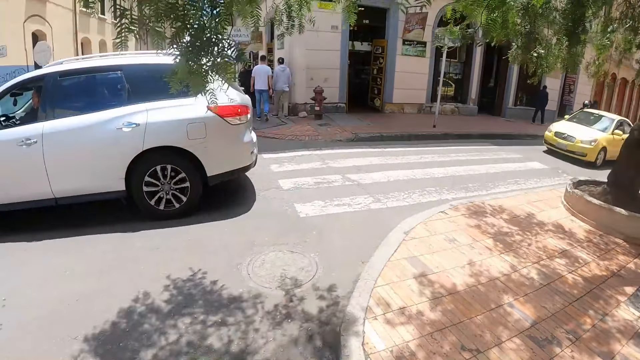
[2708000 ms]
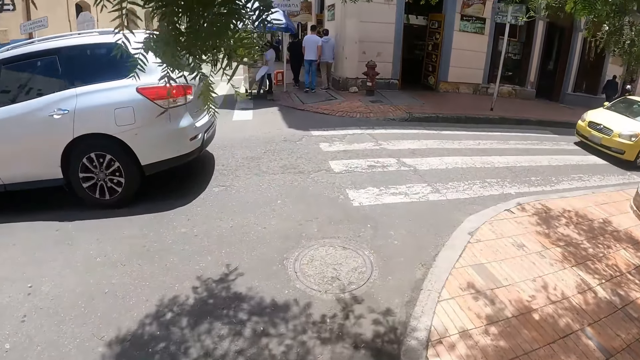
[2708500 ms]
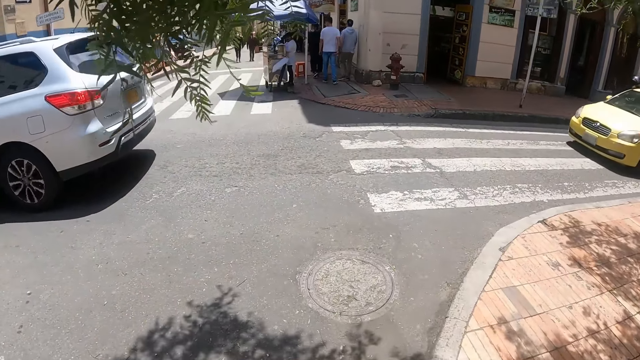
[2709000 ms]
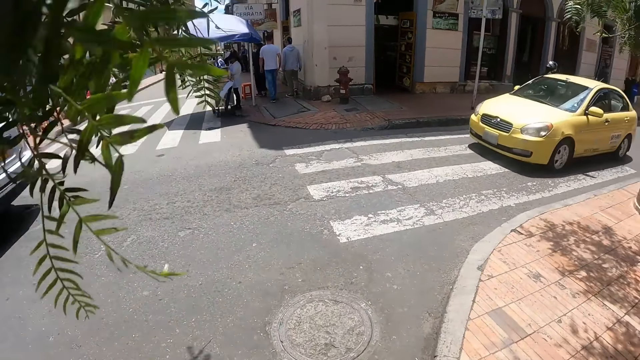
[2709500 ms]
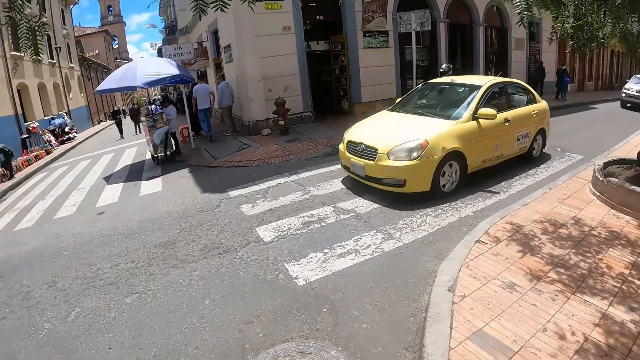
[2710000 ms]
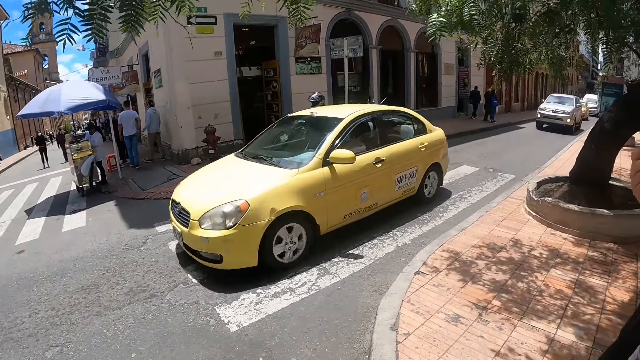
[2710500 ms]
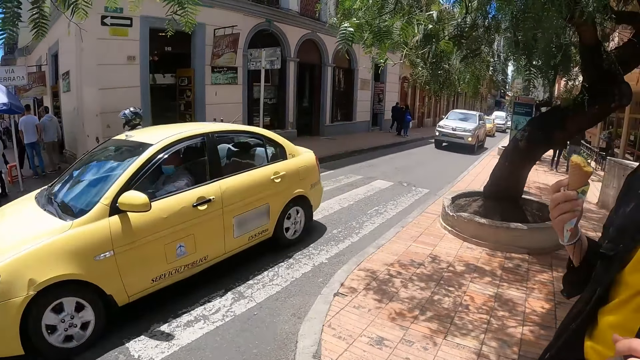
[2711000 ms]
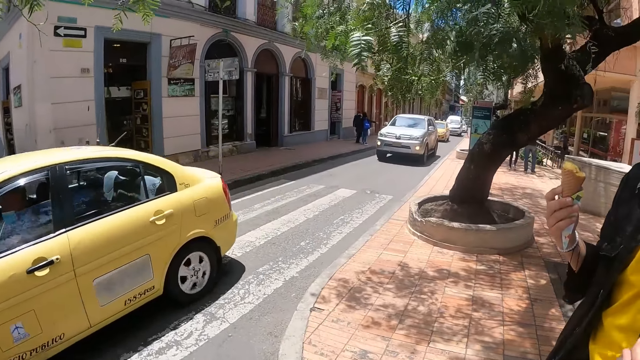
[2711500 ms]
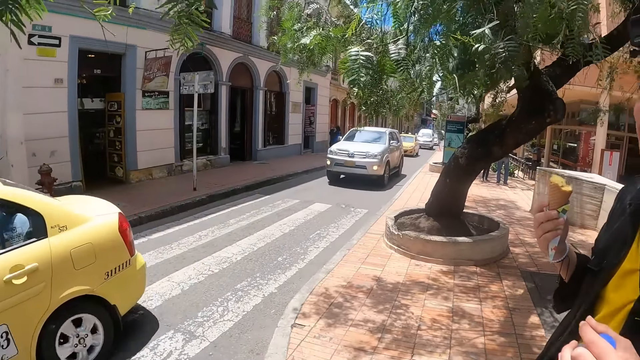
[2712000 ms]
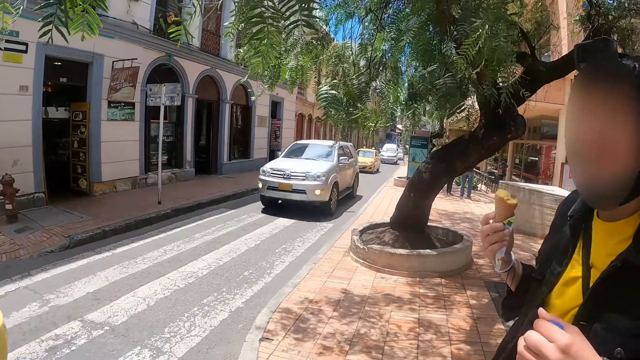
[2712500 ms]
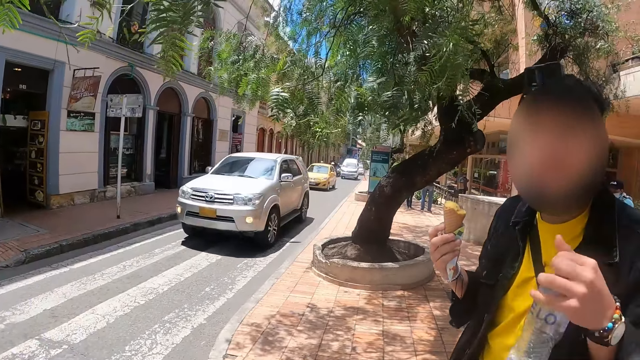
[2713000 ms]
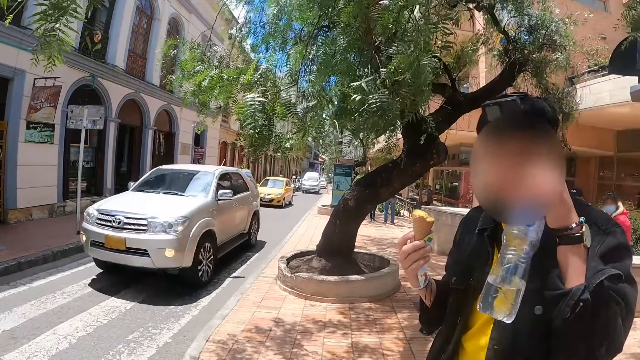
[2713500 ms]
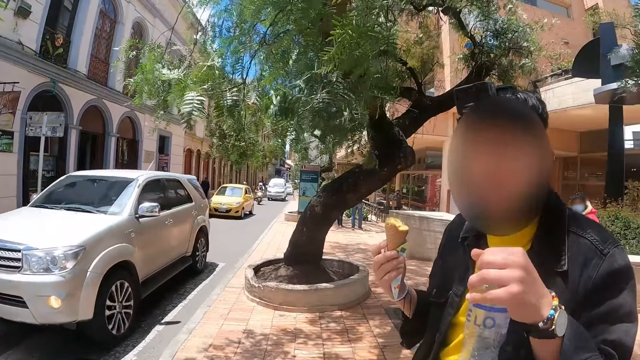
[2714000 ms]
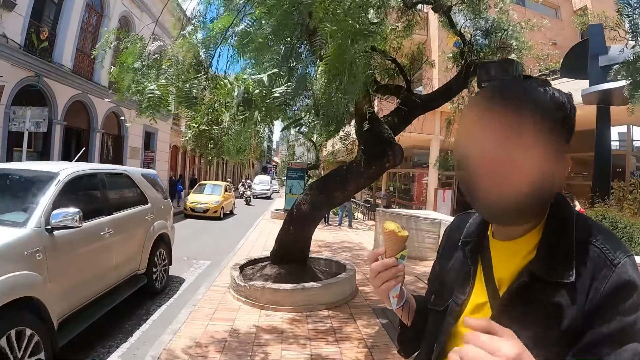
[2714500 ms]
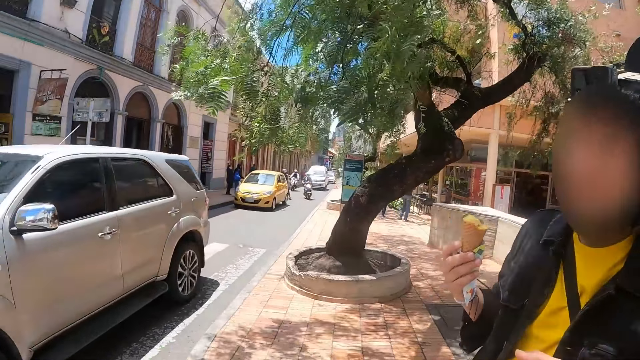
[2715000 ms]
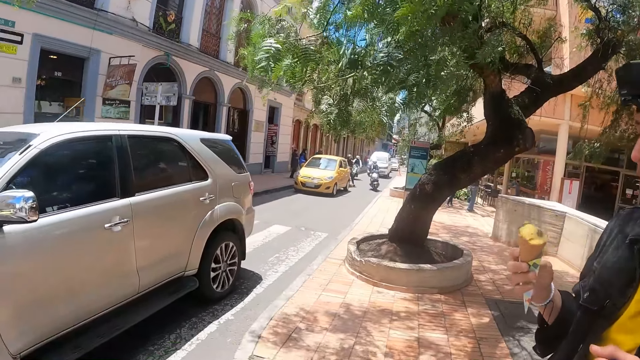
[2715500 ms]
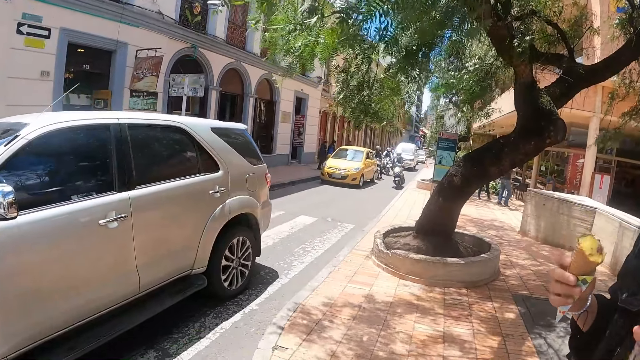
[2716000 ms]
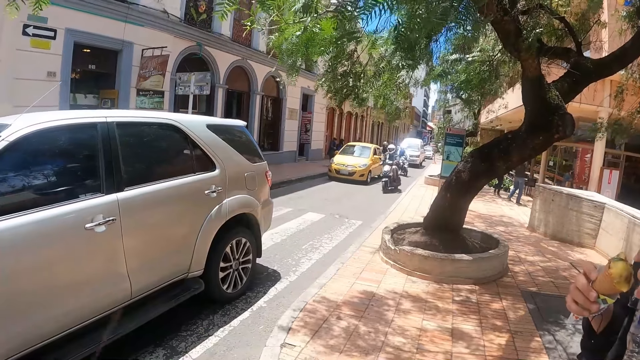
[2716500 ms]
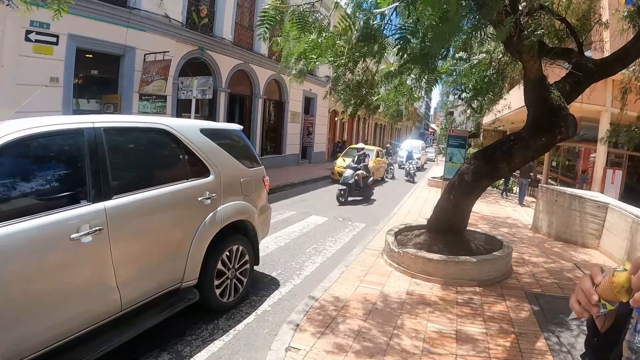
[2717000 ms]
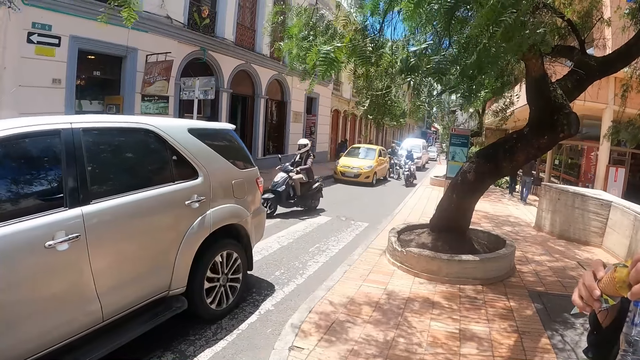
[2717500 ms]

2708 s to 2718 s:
The camera wearer stands on the road. A man stands on the road. The camera wearer interacts with the man. The man touches the face.

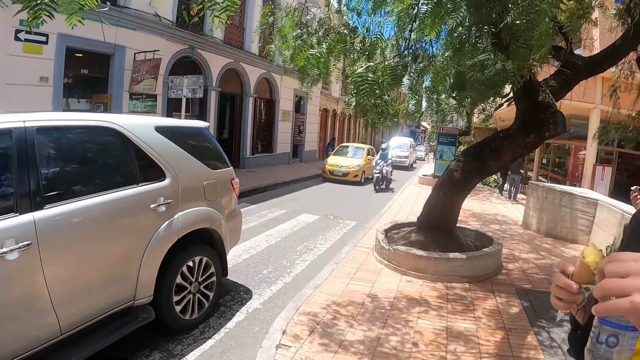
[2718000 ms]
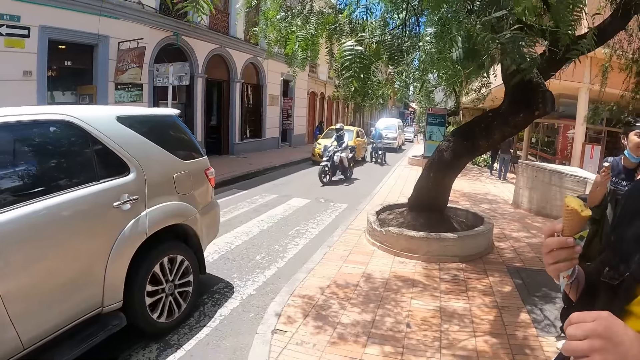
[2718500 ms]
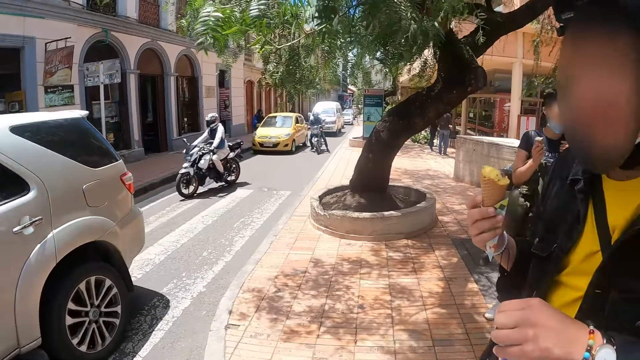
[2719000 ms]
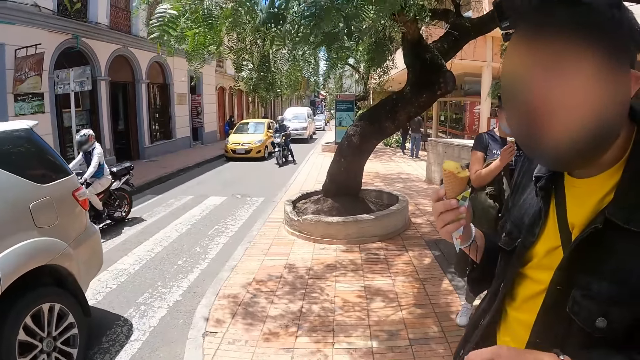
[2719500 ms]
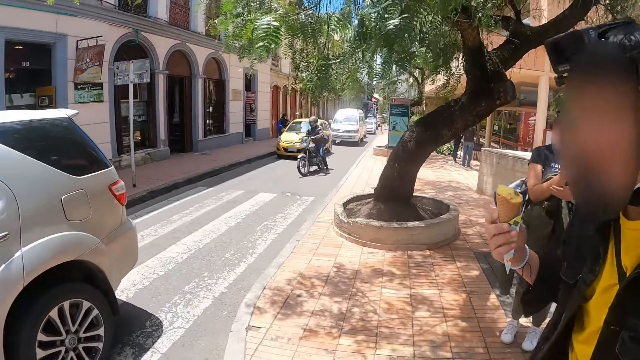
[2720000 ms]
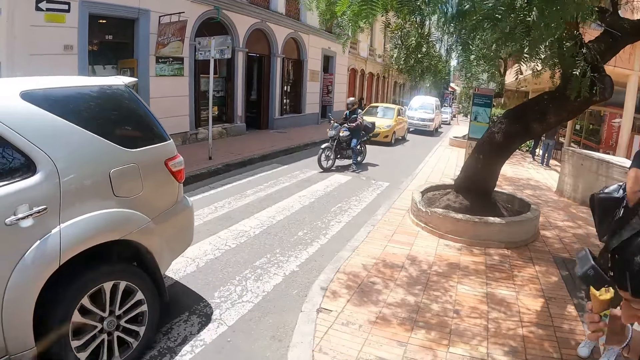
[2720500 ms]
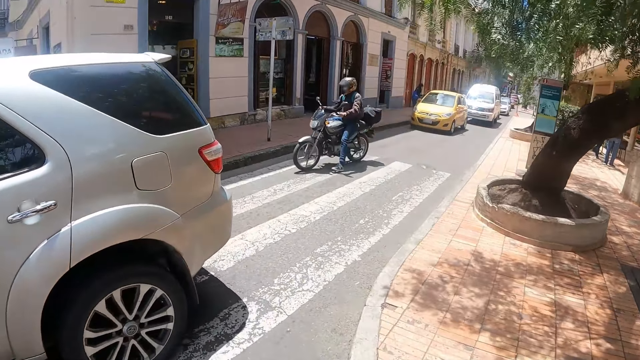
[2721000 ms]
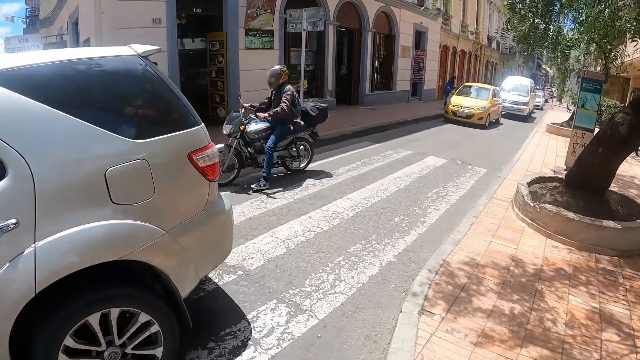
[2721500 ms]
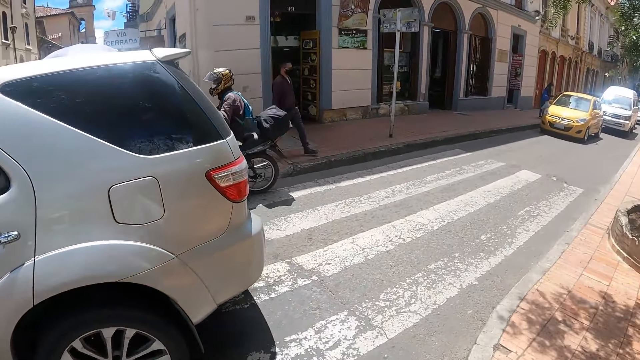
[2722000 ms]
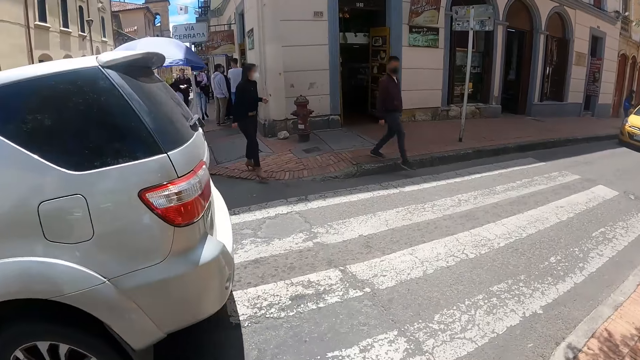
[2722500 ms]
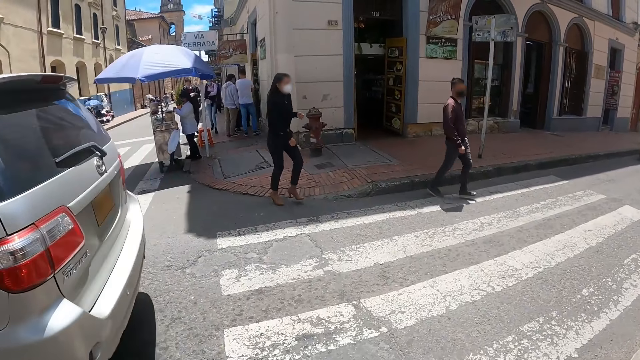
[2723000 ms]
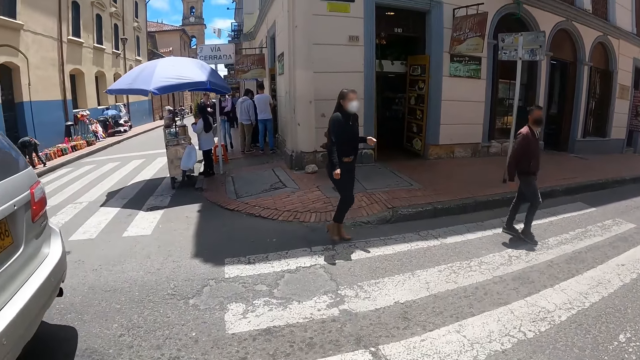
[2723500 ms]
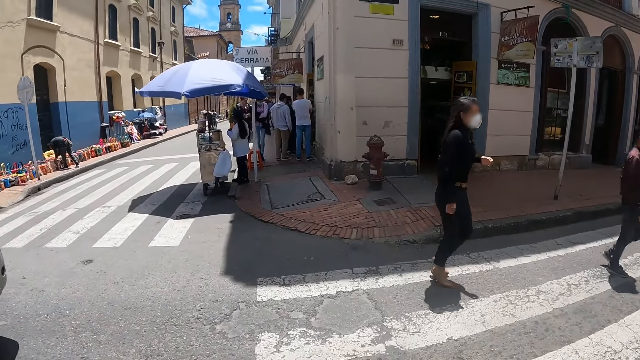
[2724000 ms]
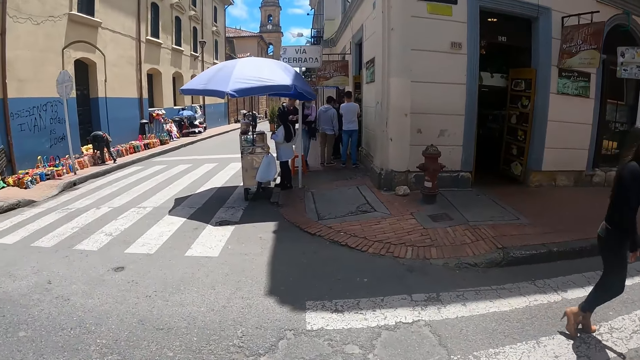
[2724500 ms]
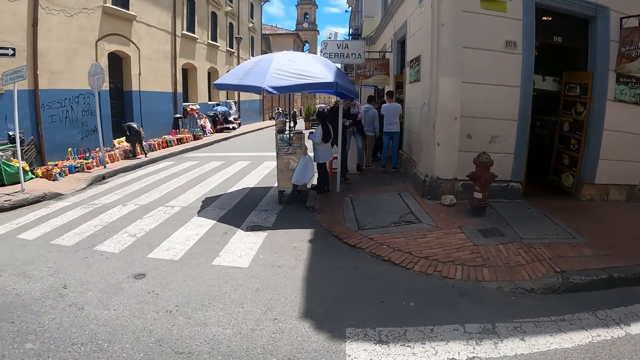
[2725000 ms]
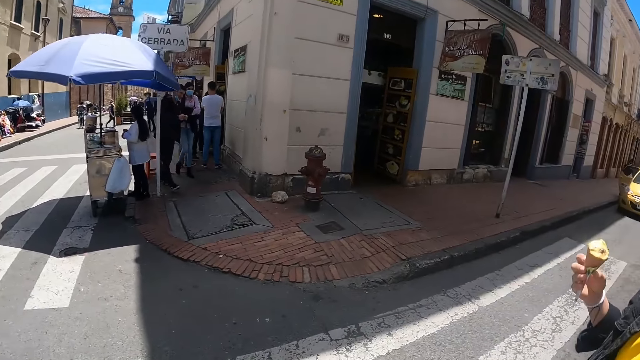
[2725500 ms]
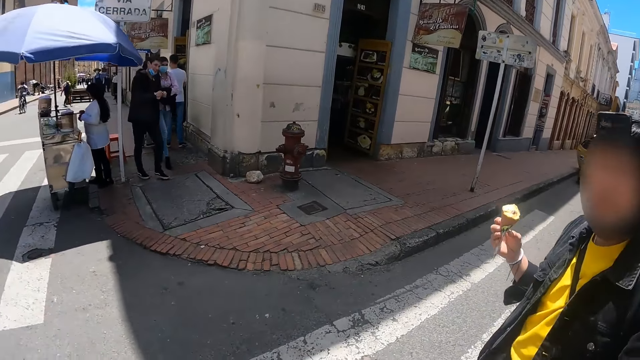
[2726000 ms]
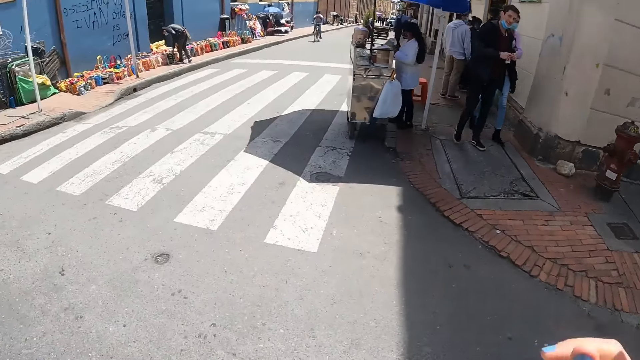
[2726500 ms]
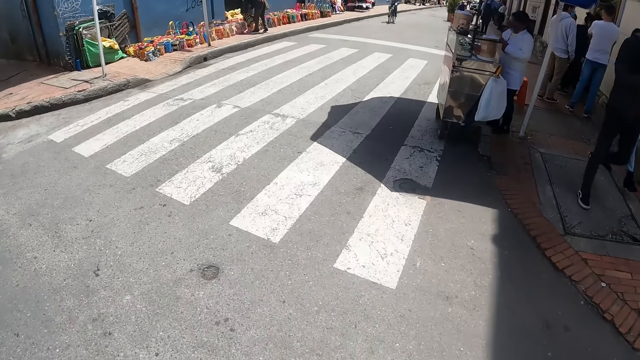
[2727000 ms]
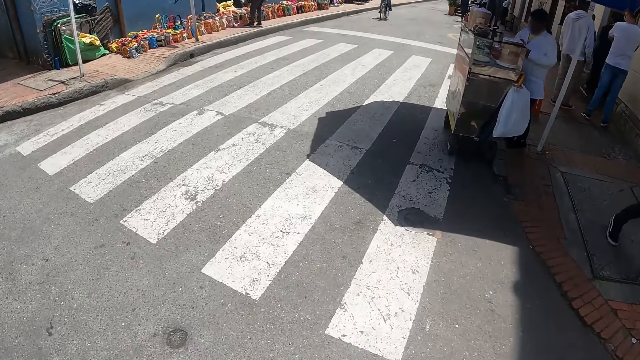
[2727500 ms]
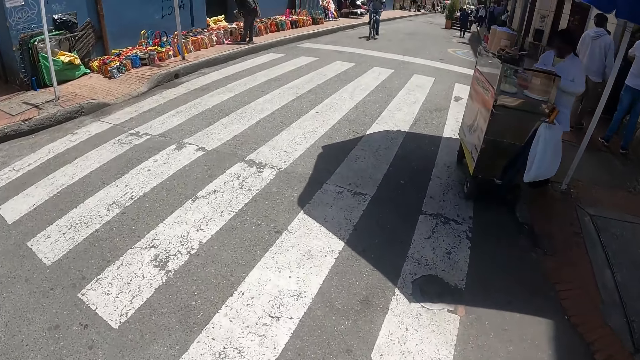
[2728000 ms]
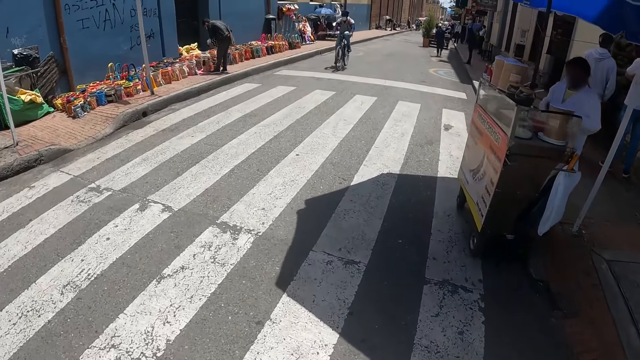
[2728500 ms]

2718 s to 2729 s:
A person bends. The camera wearer looks around. They cross the road. The person crosses the road. The camera wearer walks on the road.
